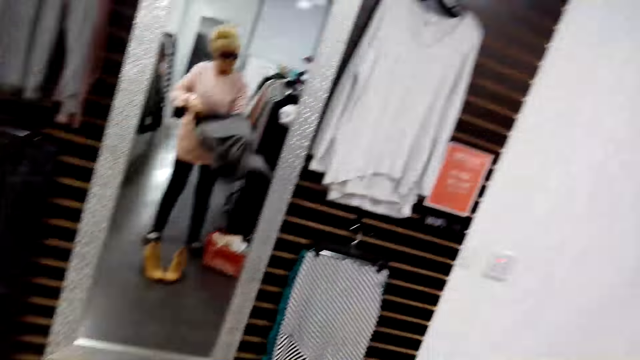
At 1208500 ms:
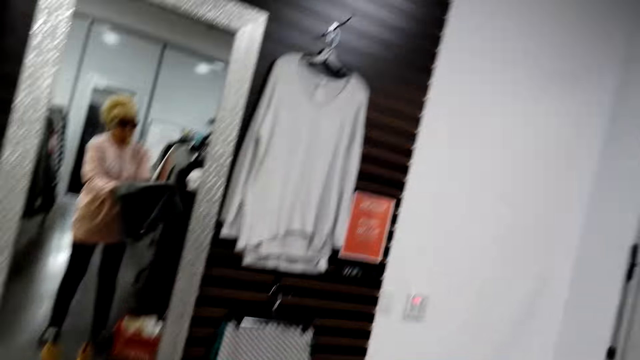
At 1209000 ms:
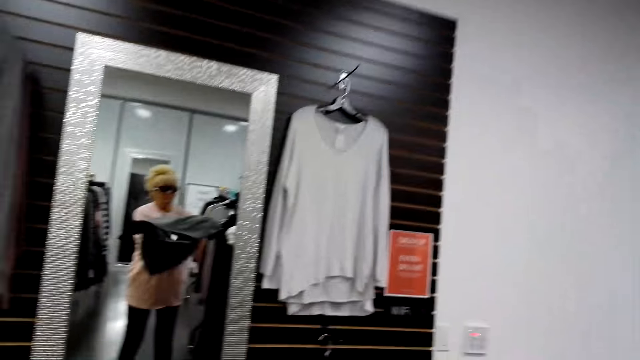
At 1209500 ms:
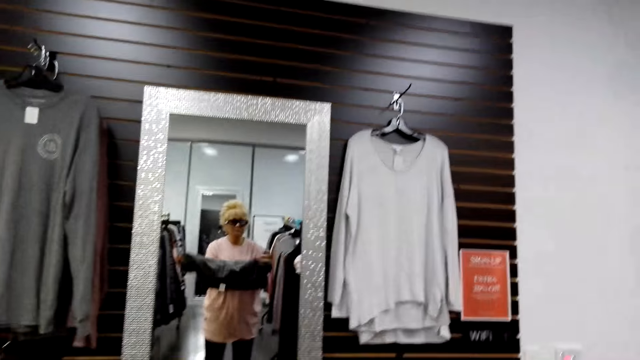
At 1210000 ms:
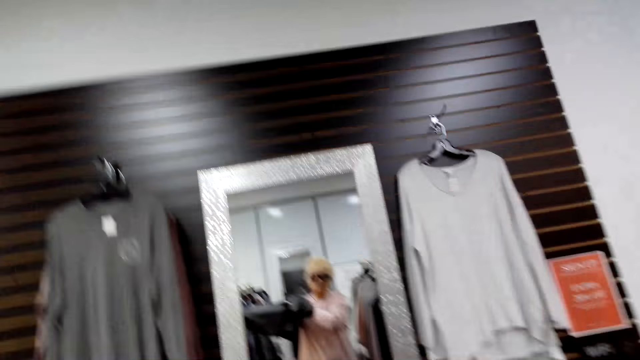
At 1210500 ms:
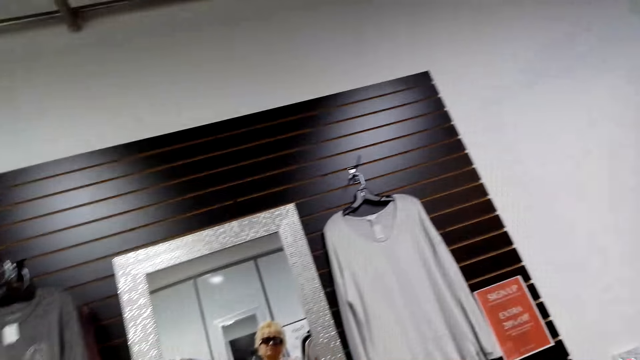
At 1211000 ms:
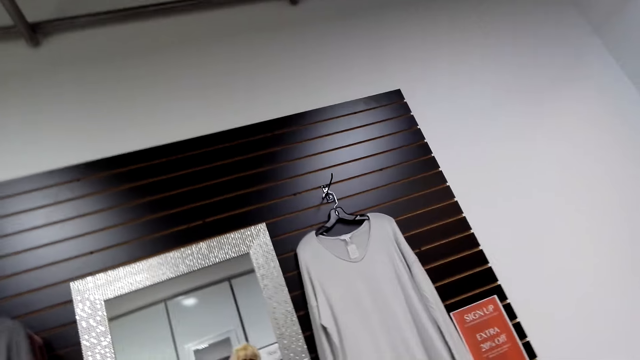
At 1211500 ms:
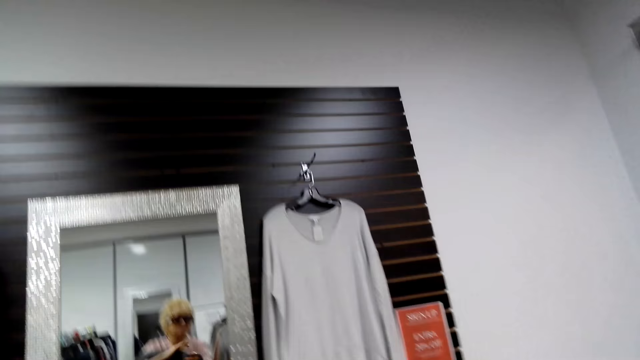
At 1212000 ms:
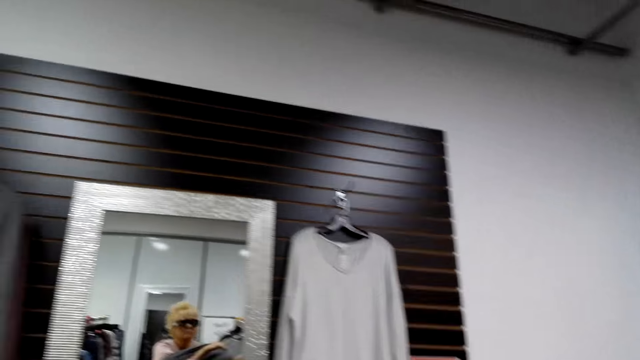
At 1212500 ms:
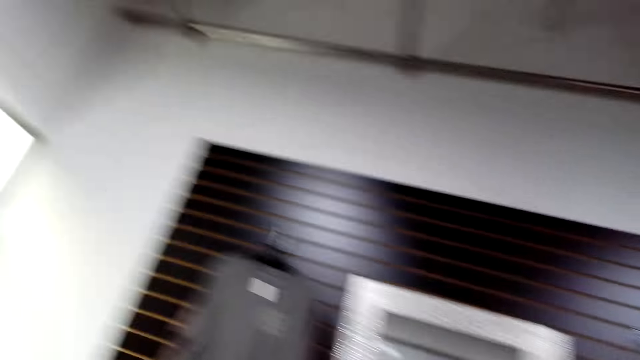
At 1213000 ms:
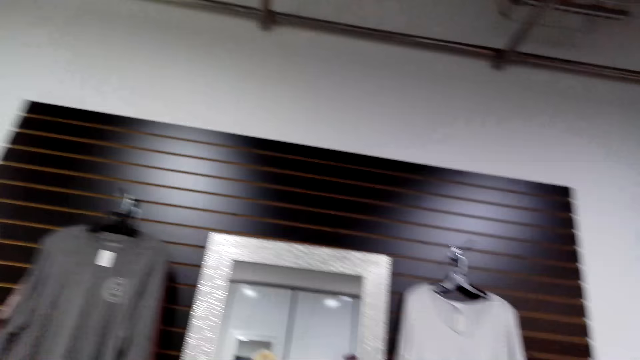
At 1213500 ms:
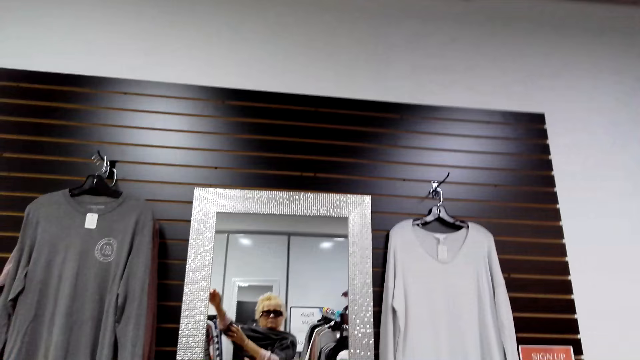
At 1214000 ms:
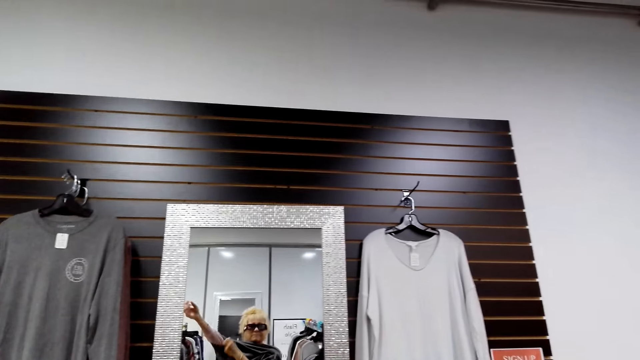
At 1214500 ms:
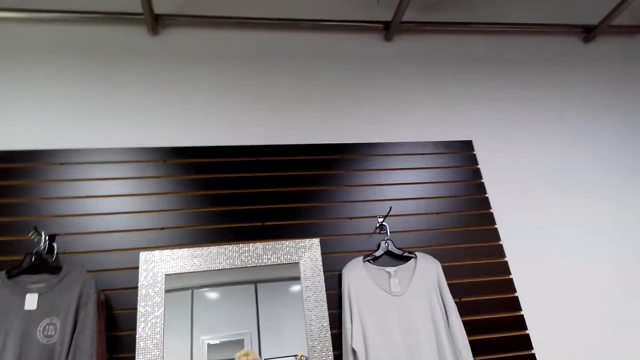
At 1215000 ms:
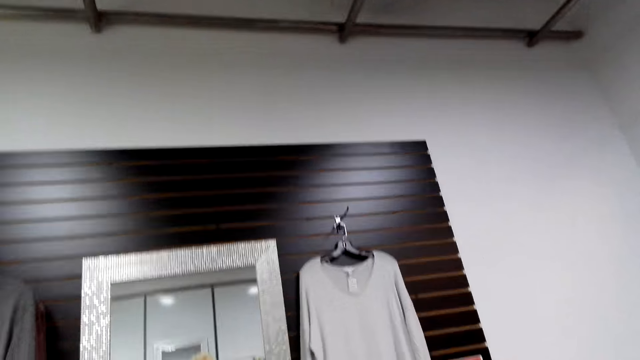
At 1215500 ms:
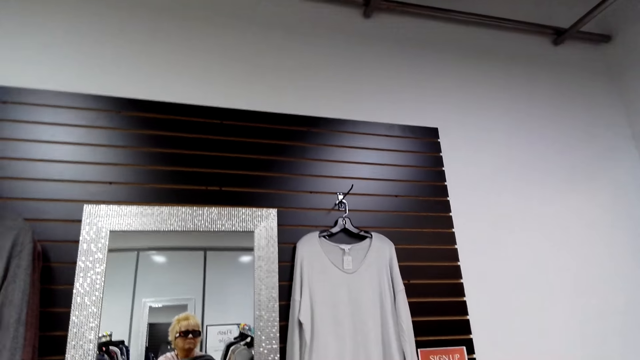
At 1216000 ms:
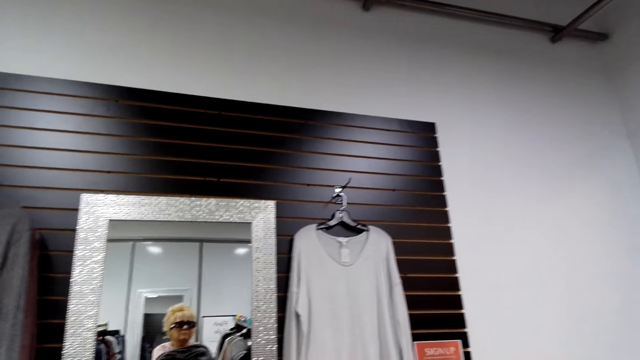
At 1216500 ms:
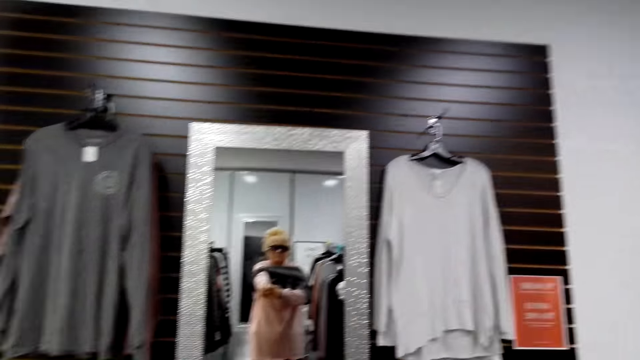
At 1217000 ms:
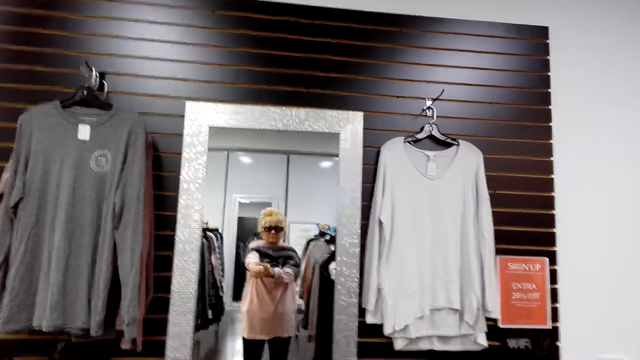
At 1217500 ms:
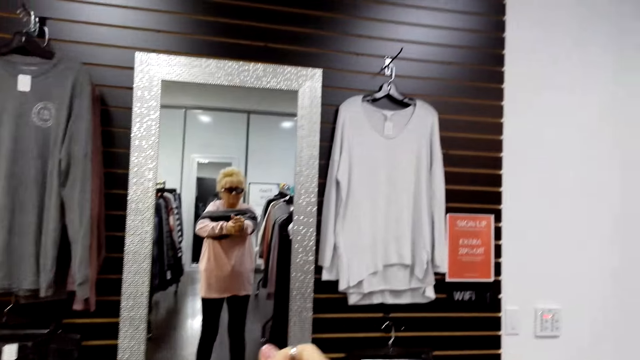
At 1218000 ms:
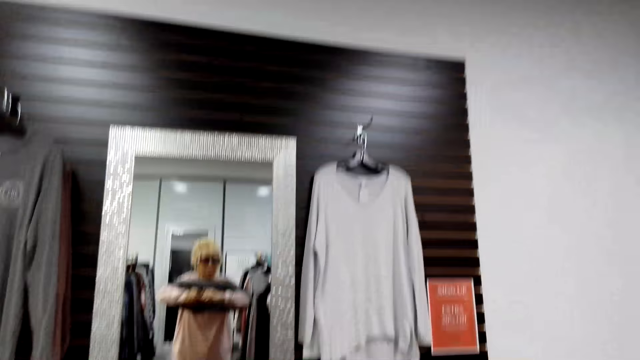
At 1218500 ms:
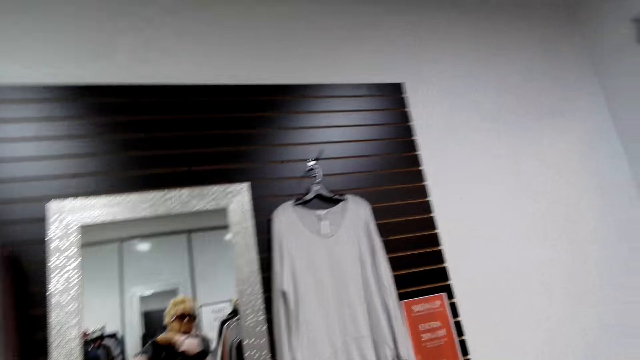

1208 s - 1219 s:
The camera wearer tries out the clothes.

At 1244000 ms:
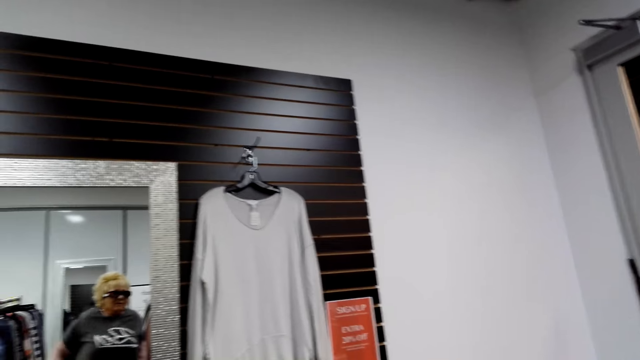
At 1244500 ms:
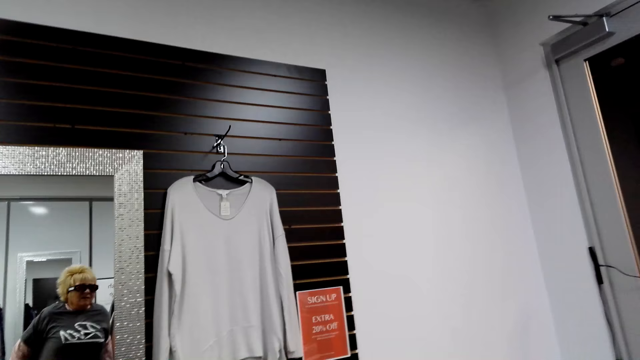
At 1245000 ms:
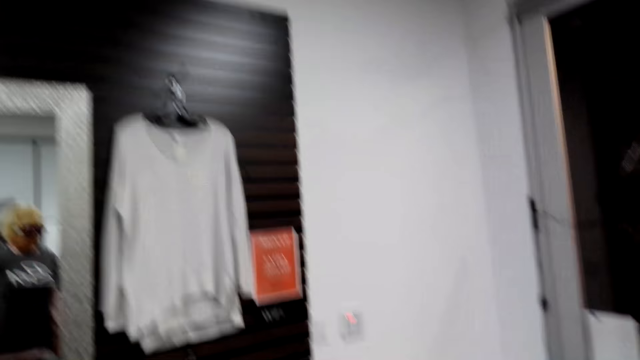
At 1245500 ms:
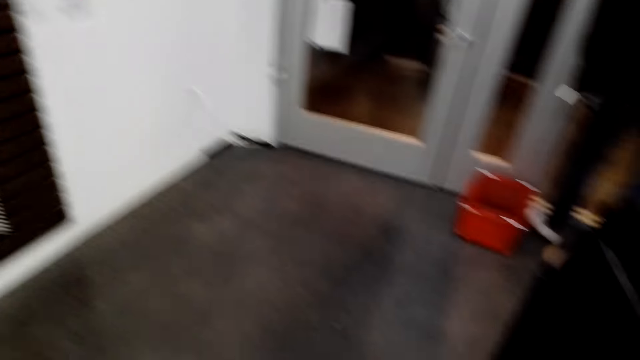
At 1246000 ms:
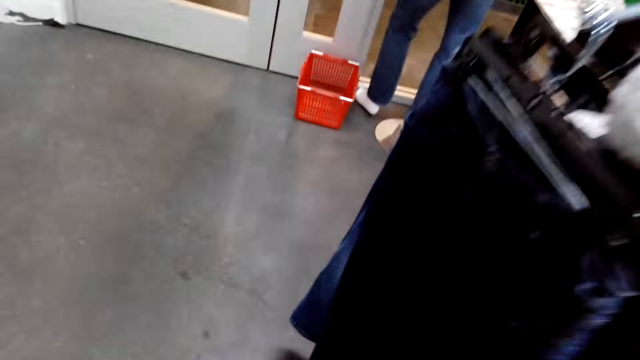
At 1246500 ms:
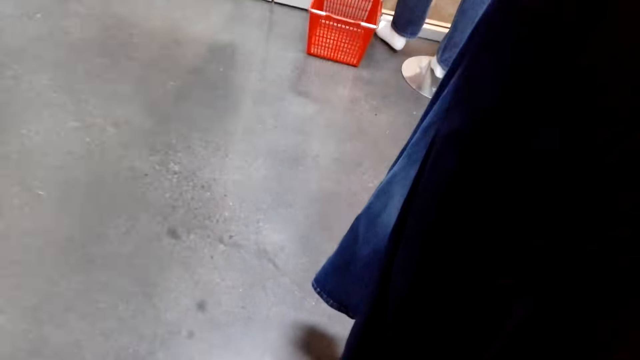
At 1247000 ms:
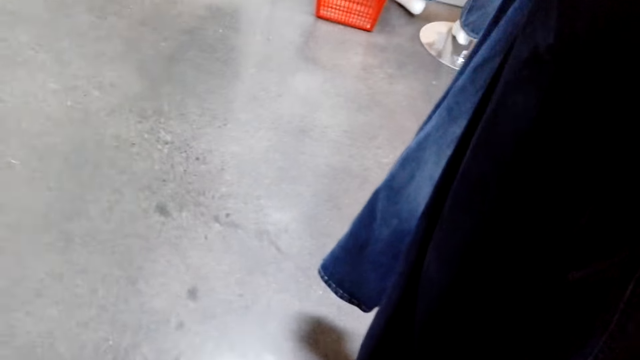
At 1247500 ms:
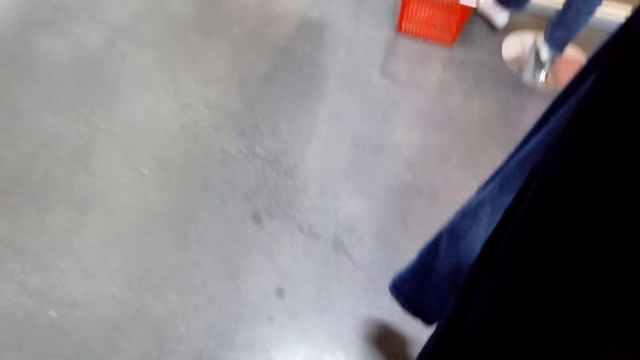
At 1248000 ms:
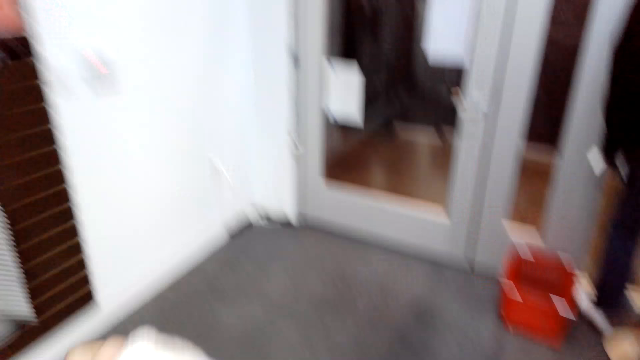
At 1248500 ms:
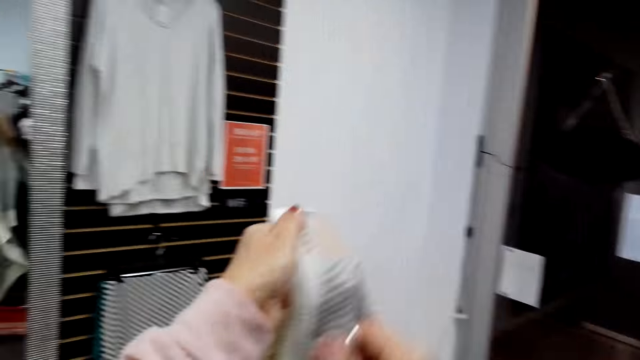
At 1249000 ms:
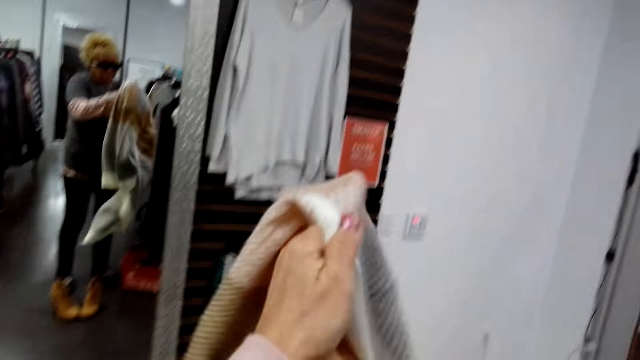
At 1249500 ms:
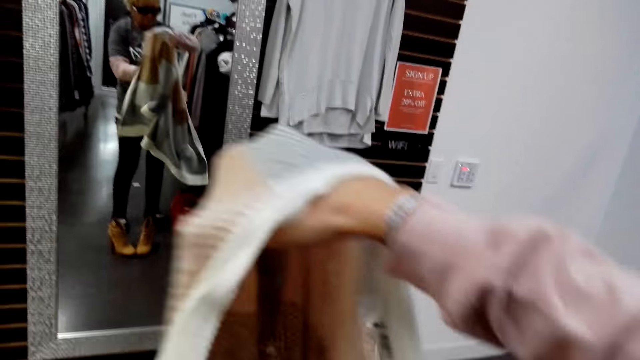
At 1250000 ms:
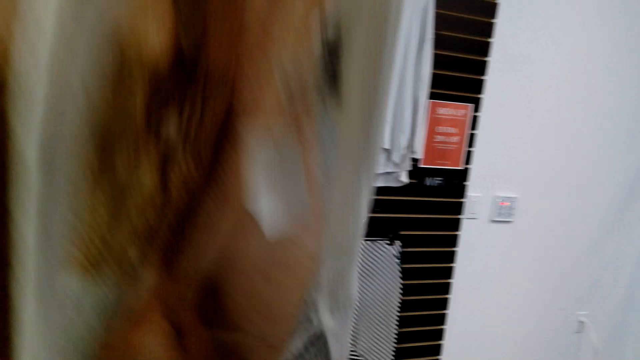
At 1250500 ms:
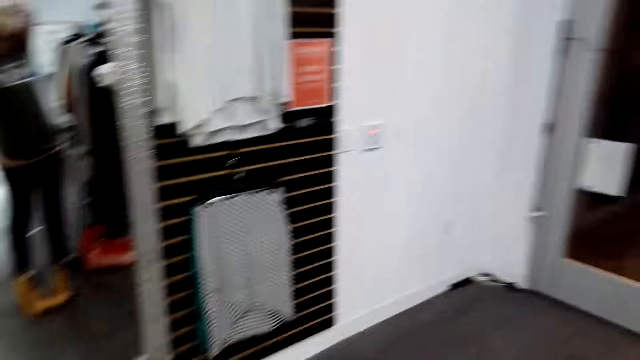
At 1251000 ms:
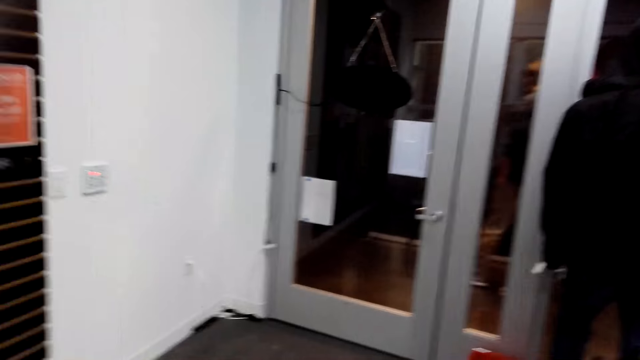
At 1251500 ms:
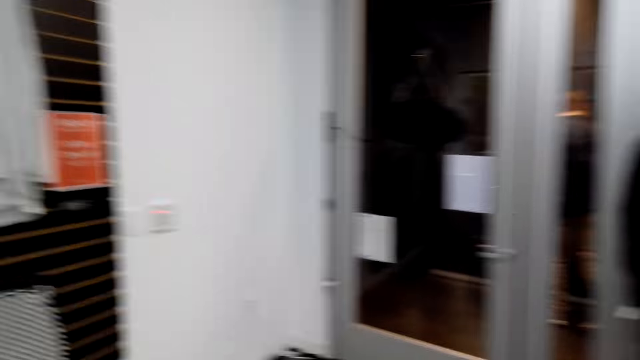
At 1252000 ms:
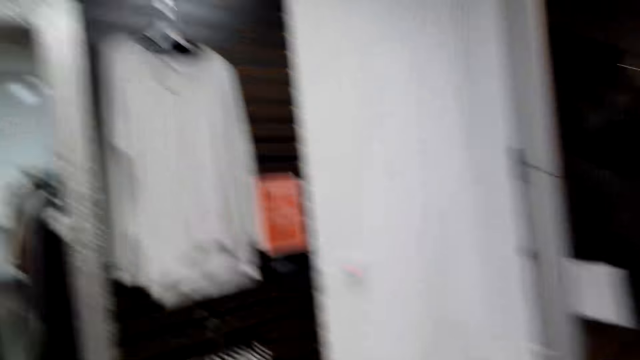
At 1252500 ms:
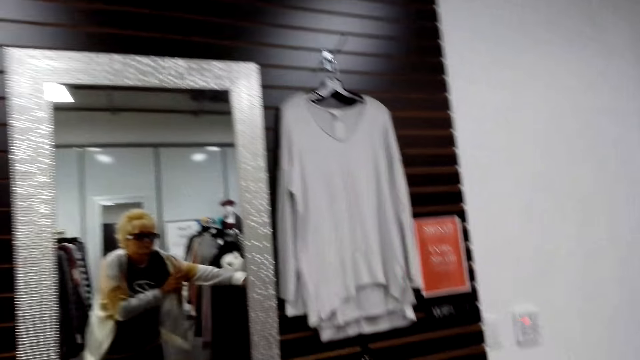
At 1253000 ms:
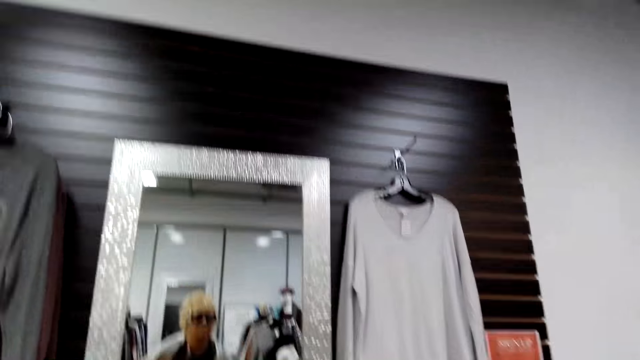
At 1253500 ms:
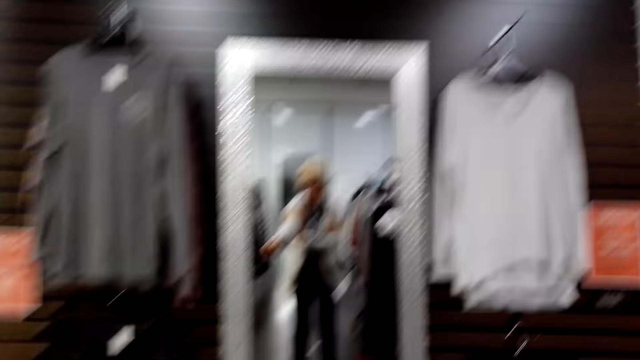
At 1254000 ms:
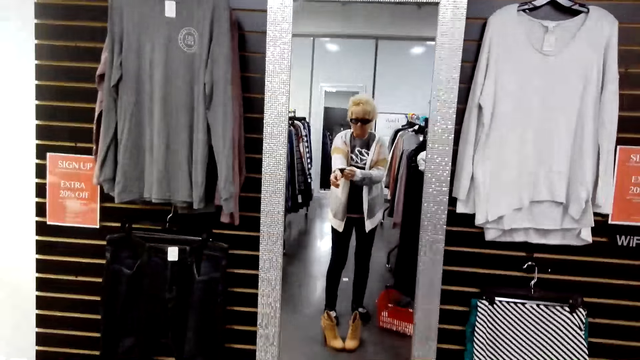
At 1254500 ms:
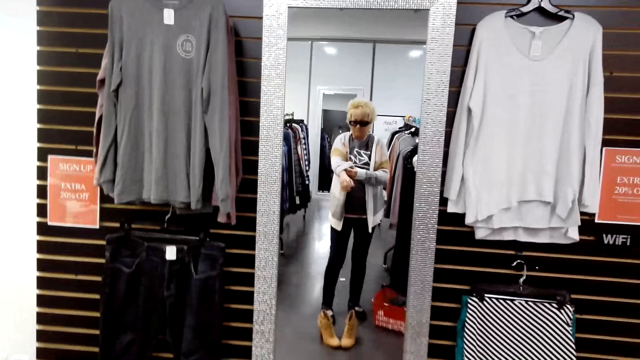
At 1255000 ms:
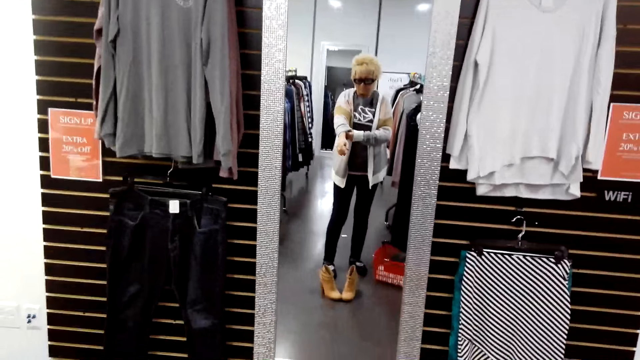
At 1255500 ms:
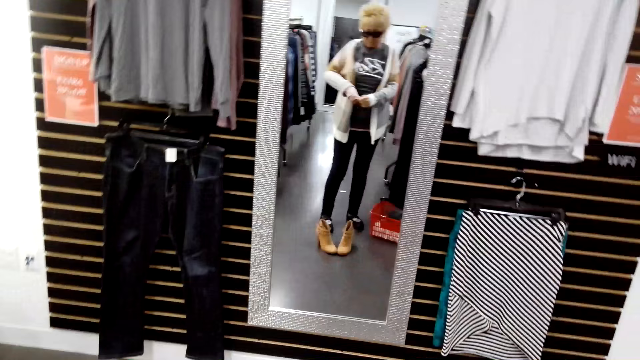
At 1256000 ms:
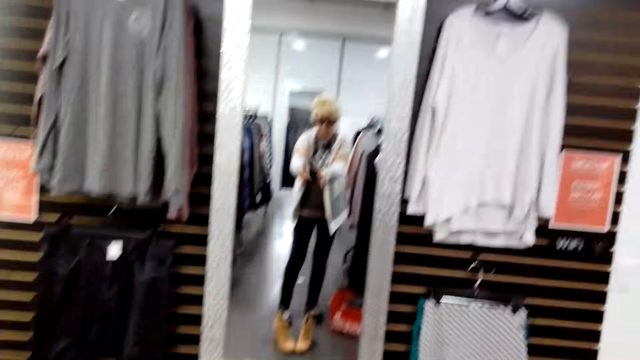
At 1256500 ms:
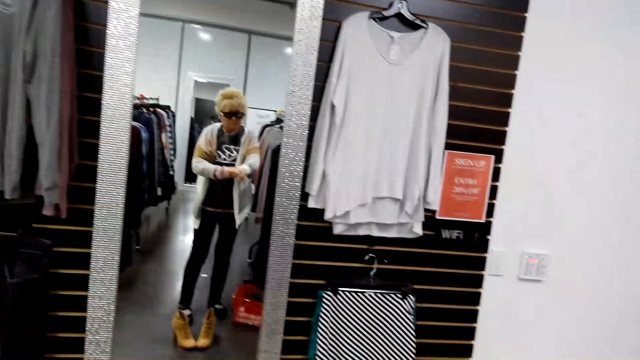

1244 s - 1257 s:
The camera wearer looks around. They take another cloth. They put on a sweater.
